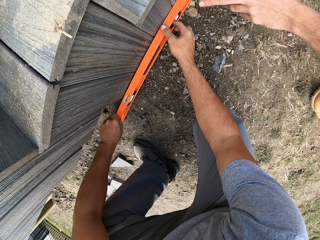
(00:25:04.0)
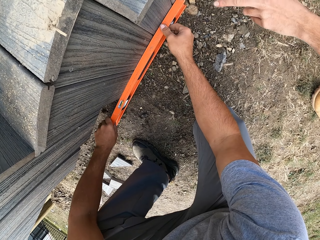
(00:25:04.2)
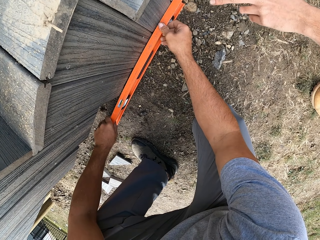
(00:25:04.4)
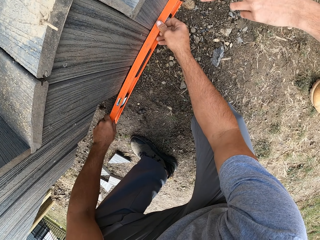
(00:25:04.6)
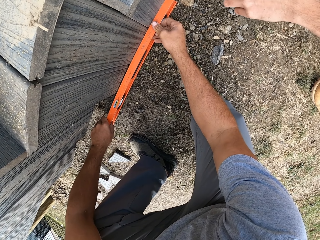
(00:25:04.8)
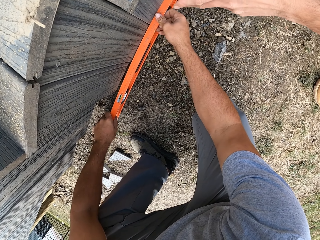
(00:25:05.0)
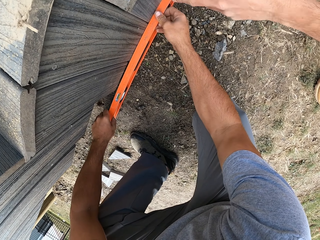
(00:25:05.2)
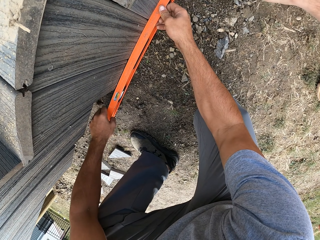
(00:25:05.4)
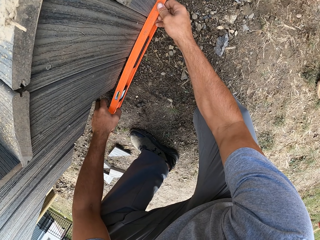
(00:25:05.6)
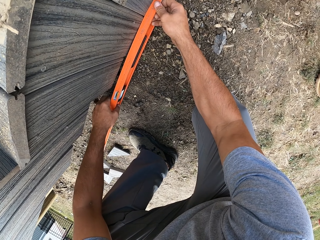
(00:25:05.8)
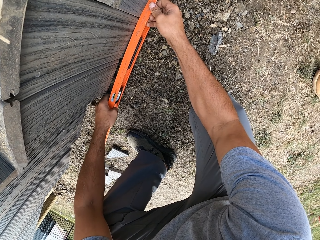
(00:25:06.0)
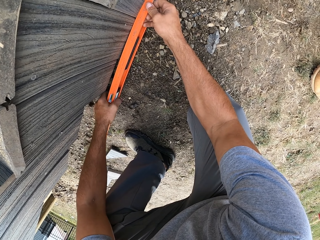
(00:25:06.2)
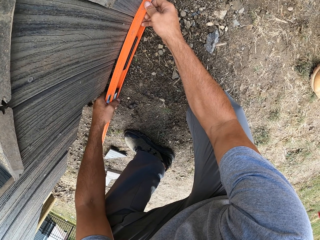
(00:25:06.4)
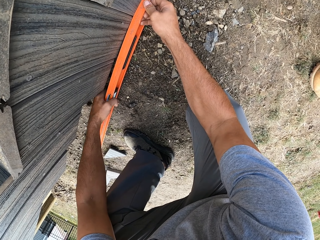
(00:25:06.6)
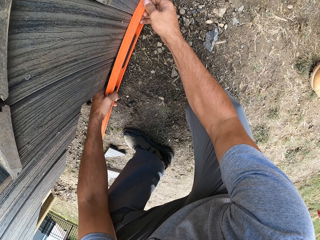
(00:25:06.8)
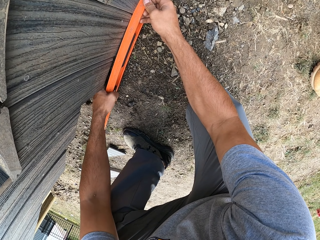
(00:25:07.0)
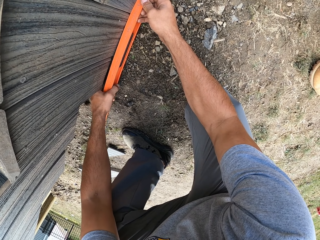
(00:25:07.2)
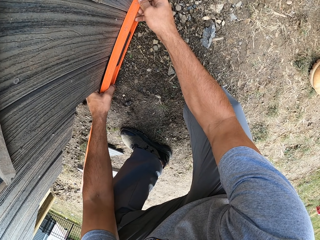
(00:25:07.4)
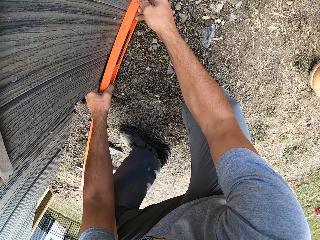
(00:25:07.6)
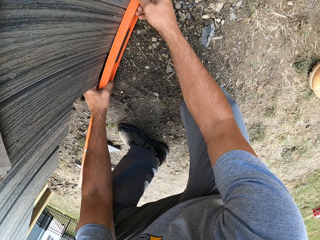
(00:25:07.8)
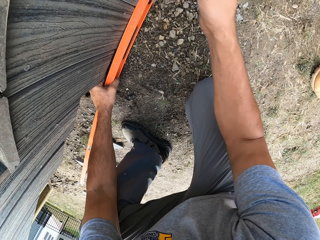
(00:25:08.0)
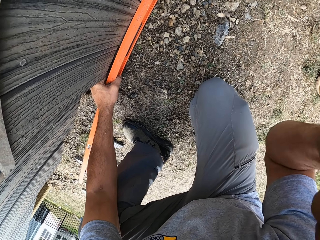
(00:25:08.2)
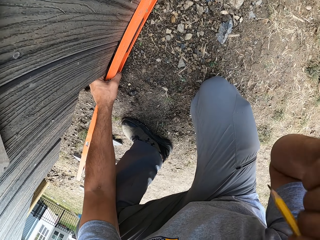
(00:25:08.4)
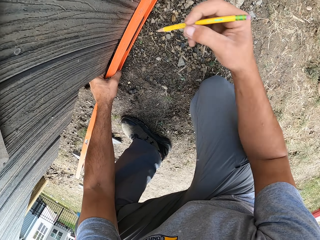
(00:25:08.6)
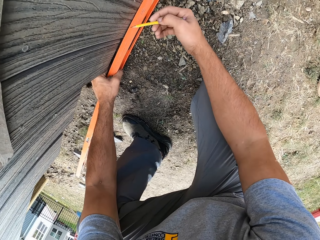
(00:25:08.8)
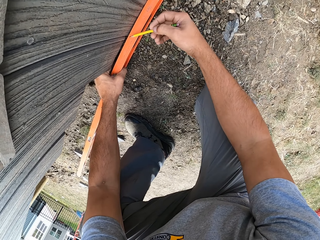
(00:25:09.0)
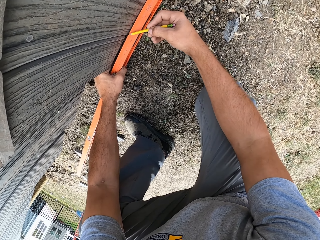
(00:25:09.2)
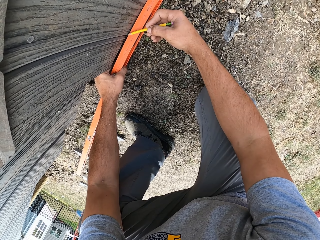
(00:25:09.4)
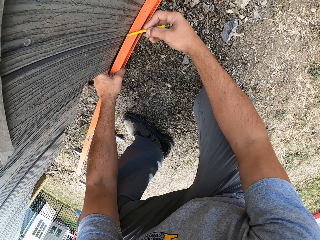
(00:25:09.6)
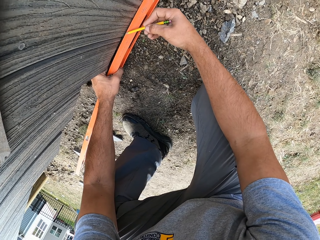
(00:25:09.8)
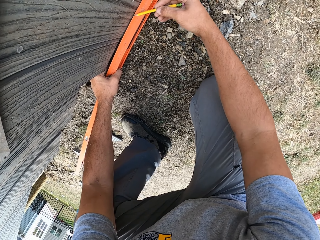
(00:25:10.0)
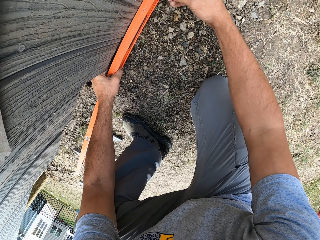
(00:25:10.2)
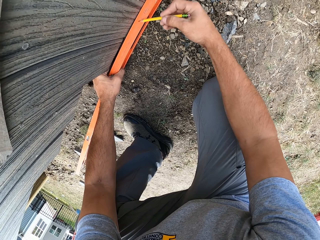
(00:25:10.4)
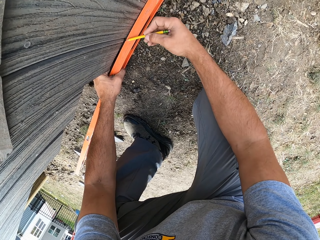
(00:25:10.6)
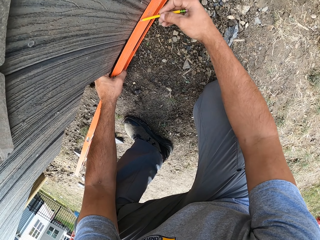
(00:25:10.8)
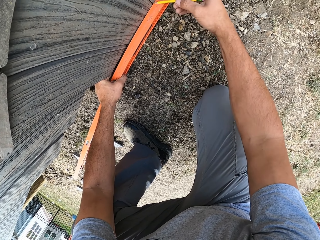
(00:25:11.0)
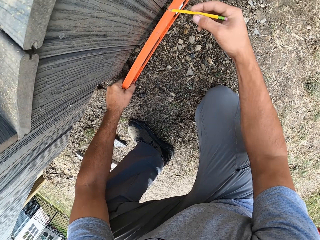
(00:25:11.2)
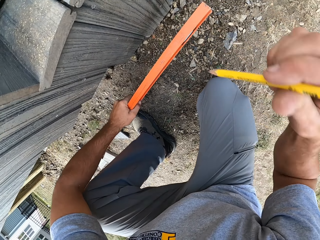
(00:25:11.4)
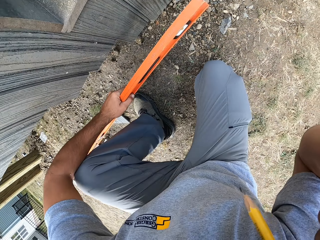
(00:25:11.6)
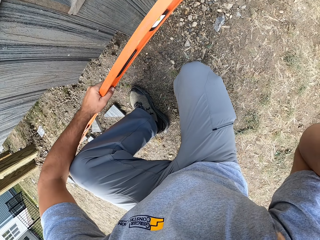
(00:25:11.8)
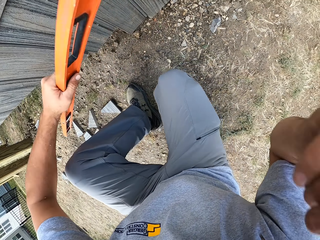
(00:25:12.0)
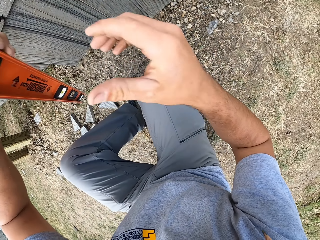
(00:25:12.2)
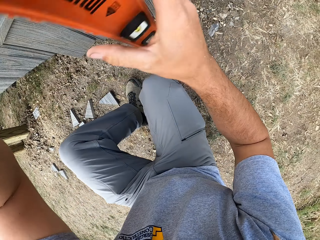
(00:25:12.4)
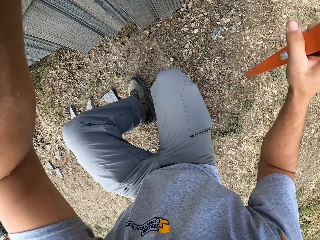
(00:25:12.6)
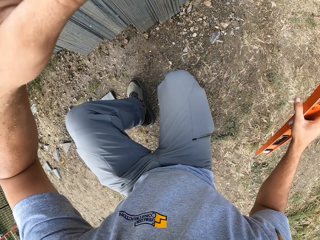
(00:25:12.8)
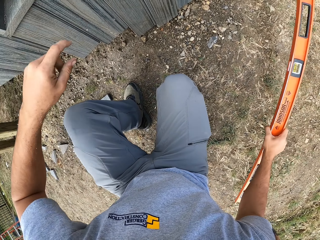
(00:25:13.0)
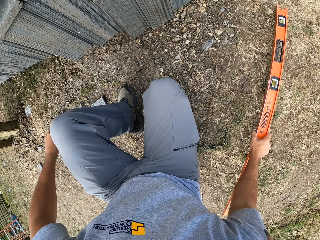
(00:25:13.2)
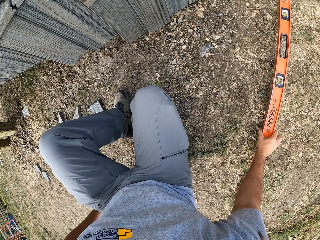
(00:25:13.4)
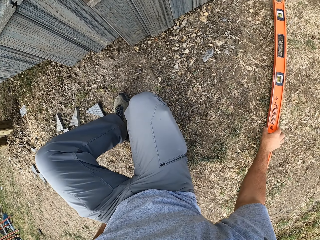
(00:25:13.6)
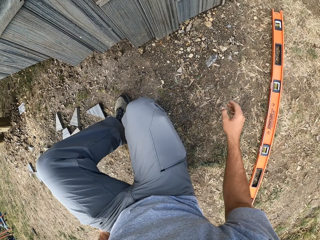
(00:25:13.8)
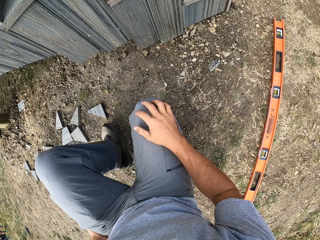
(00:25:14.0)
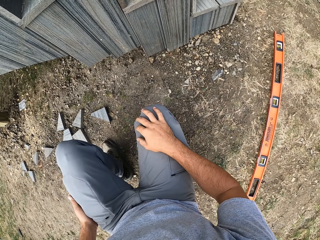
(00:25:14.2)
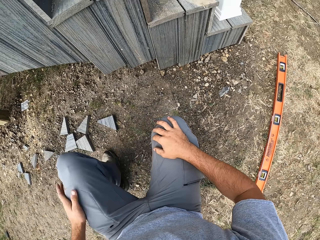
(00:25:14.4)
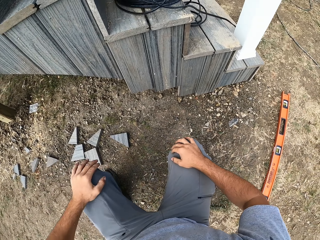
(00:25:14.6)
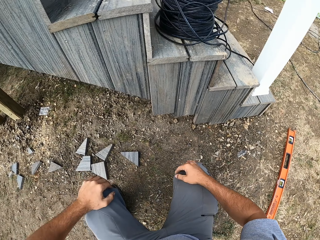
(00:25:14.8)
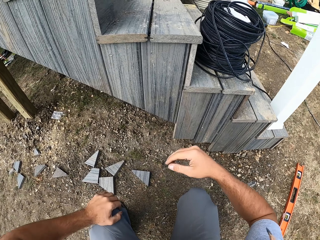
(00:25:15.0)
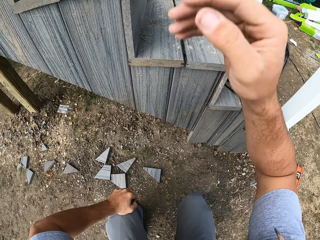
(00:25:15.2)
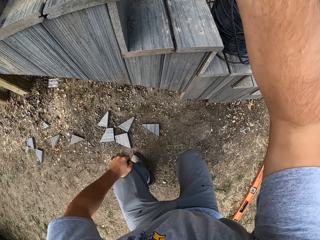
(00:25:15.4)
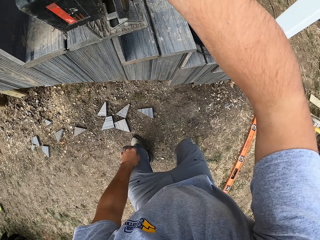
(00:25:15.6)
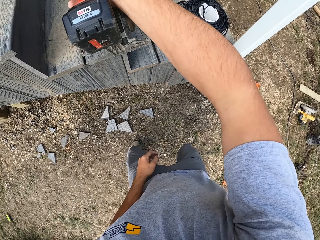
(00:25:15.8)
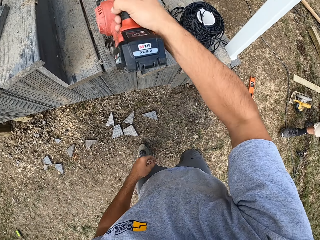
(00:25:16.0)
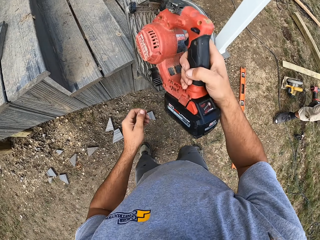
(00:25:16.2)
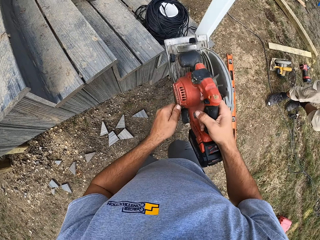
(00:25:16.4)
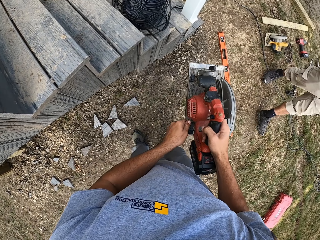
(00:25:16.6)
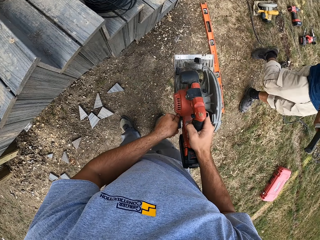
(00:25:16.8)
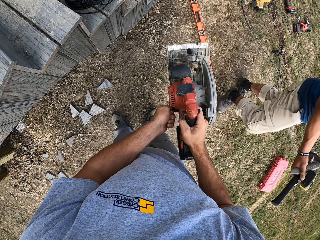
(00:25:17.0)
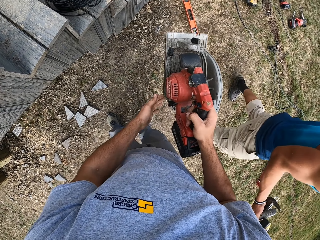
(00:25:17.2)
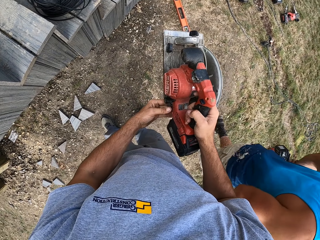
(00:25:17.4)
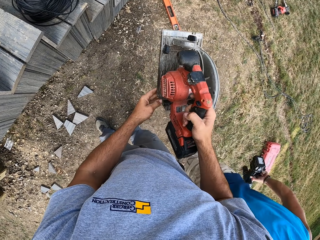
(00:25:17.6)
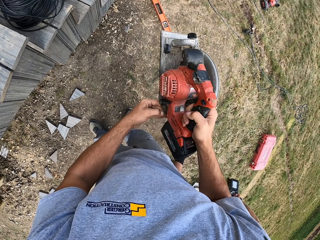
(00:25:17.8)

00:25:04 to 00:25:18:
A man makes gestures with his hands. The man interacts with the camera wearer. The camera wearer measures a piece of wood with a meter level or spirit level. He takes the pencil. He draws a line on the timber surface with the pencil. He puts the pencil on his ear. He puts down the meter level on the ground. He walks around a verandah. He takes the saw from the steps.

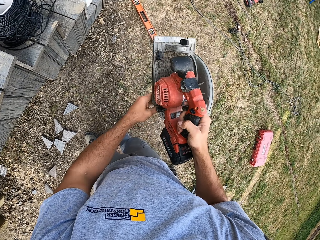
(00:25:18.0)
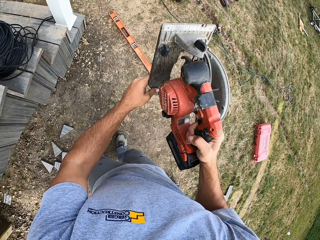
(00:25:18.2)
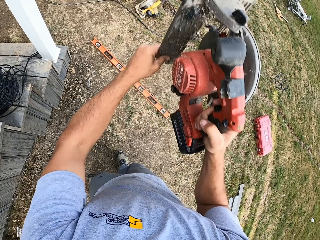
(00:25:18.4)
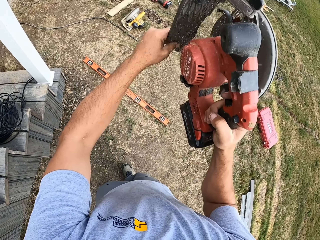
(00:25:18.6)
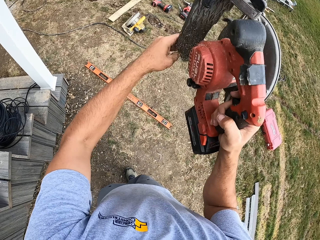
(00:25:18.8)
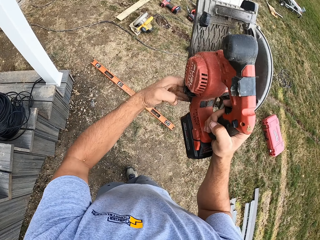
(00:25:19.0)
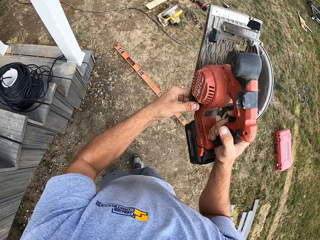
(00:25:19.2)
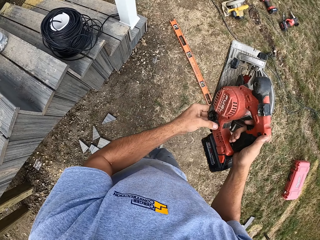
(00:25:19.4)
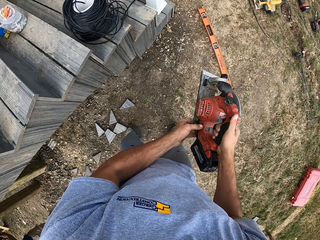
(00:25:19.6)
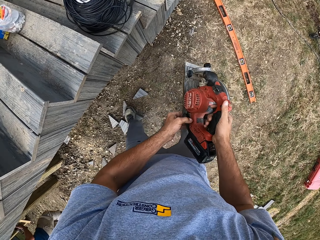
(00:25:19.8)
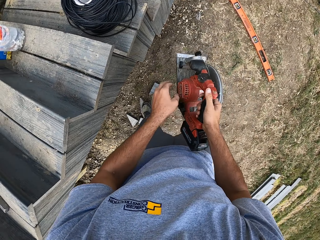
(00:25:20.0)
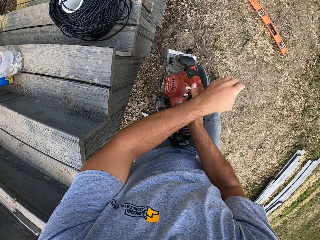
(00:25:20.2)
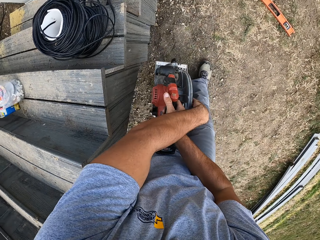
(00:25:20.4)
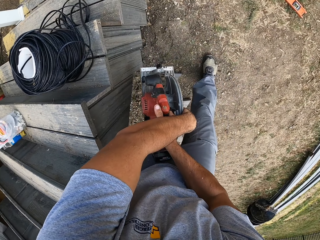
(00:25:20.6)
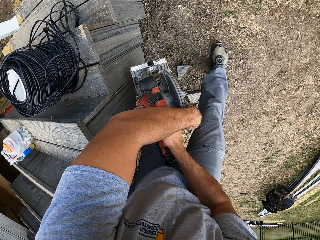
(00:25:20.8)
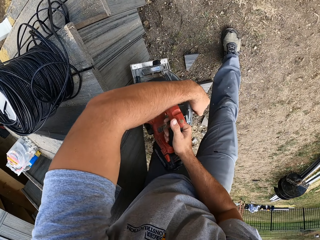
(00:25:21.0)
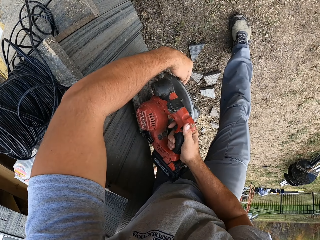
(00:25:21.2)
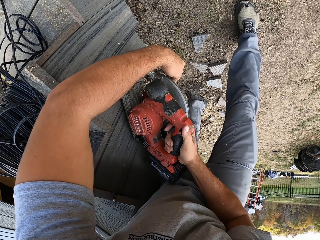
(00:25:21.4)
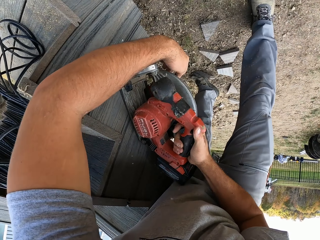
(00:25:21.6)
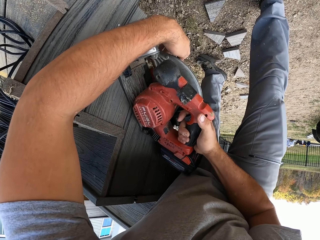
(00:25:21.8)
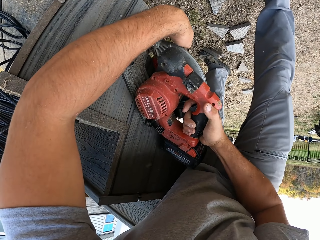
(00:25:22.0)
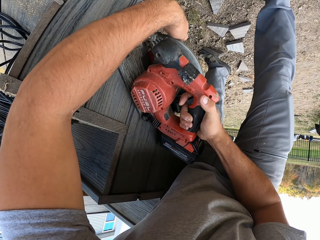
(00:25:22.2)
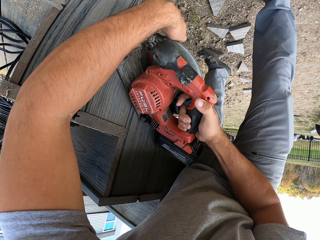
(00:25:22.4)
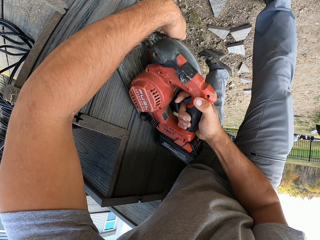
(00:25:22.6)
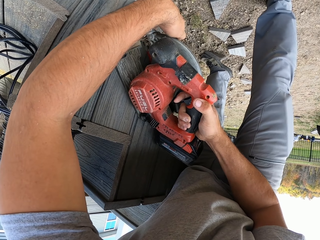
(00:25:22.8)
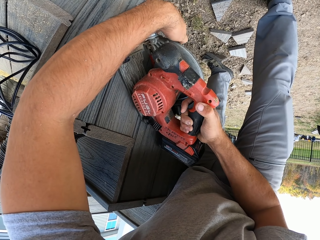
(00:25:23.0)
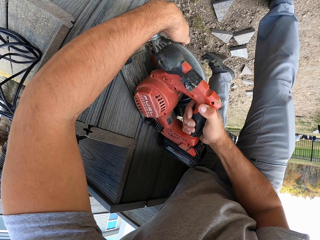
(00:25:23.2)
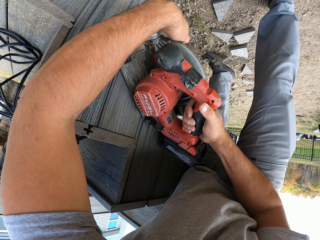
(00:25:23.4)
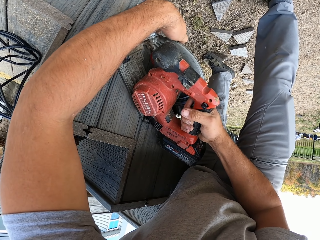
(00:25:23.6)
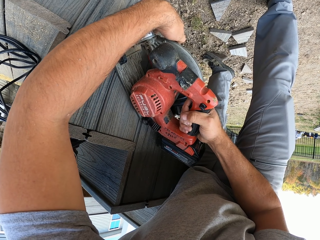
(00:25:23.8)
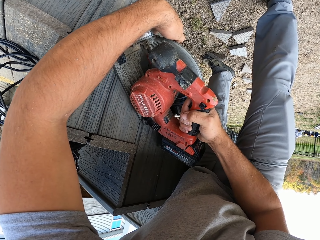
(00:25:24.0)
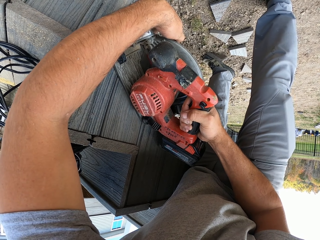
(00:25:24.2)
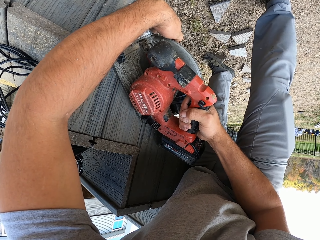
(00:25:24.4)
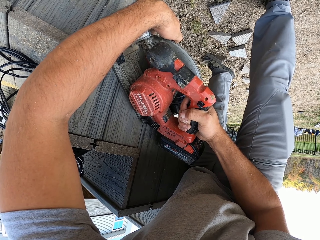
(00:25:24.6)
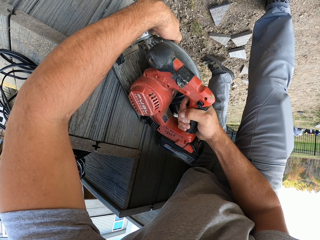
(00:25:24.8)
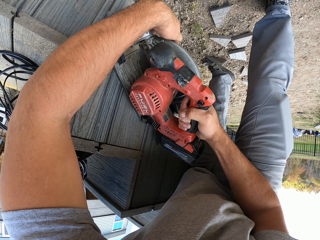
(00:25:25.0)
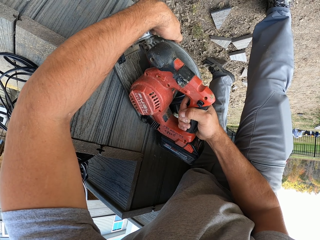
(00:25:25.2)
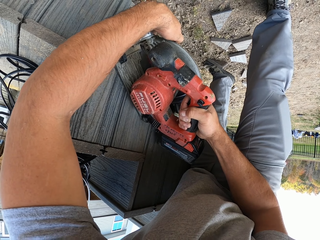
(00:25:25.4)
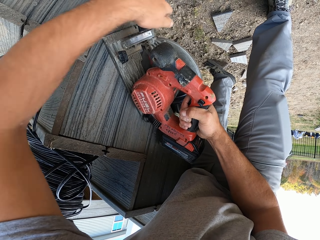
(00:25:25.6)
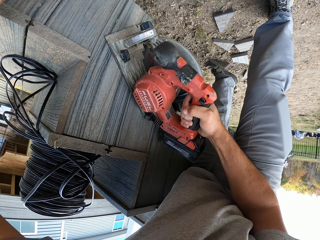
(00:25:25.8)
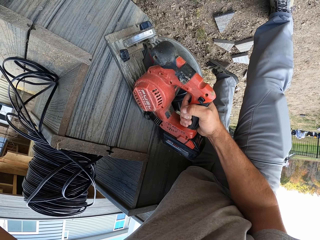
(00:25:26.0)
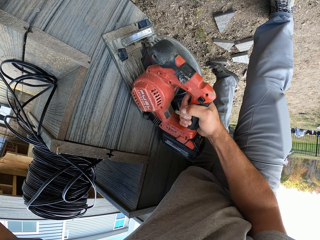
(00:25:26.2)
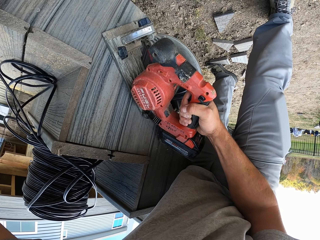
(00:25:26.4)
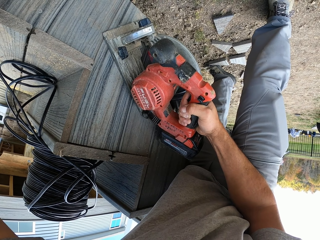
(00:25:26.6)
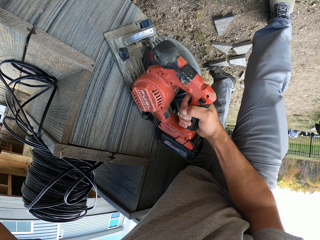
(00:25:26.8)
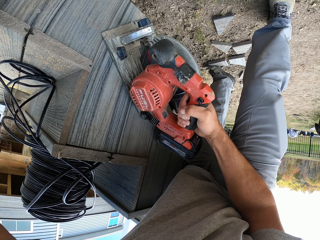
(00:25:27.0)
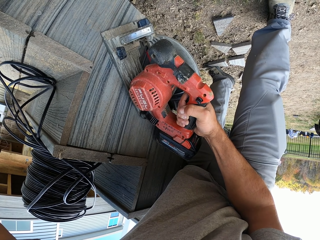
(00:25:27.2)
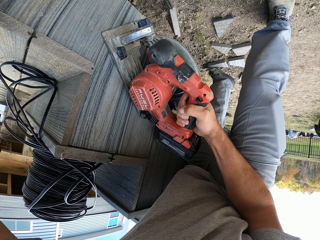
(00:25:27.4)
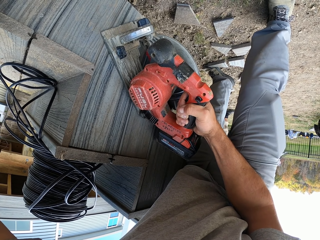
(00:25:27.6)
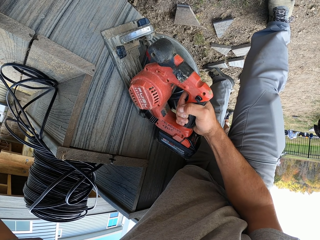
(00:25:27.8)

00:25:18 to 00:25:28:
A man walks in the compound. The camera wearer adjusts the saw or wood cutter. They shake pieces of wood from the wood cutter. They walk around a verandah. They cut a piece of wood with the wood cutter. They place the saw on the stairs surface.
